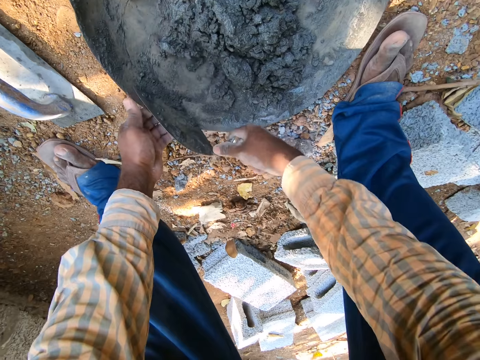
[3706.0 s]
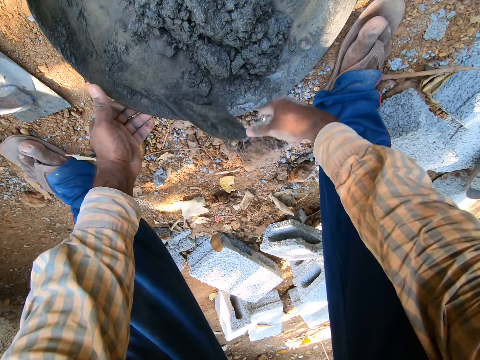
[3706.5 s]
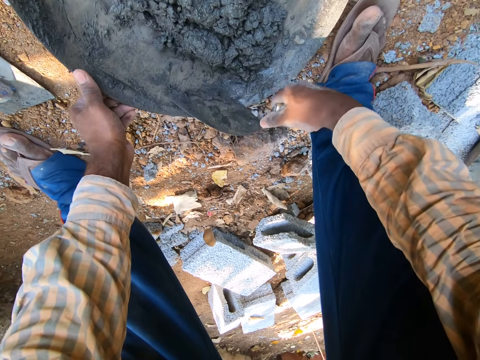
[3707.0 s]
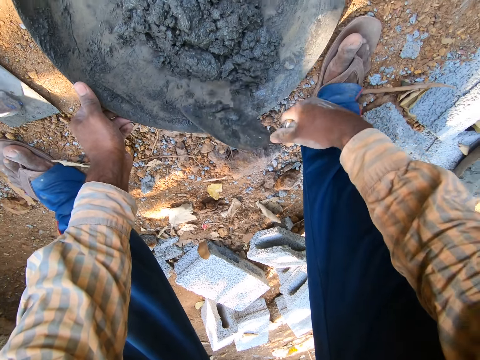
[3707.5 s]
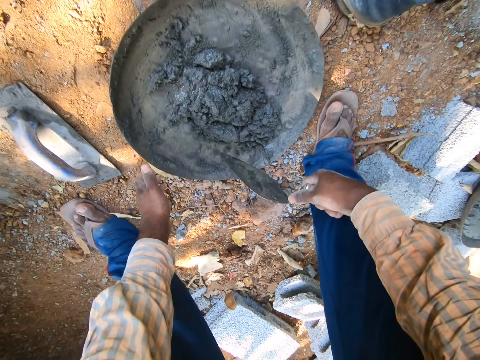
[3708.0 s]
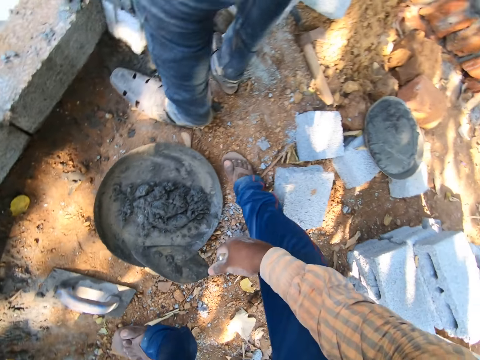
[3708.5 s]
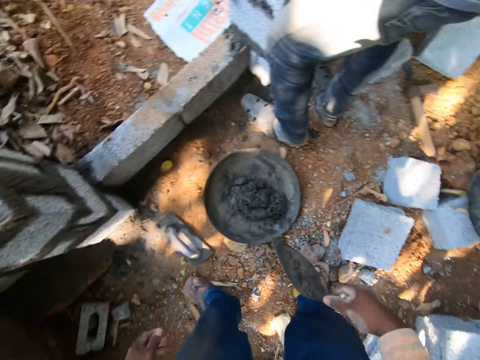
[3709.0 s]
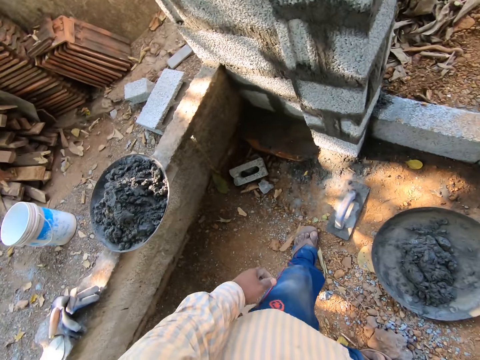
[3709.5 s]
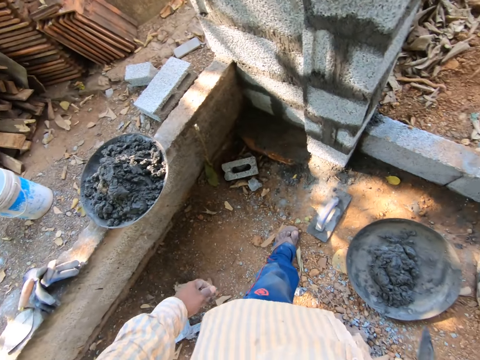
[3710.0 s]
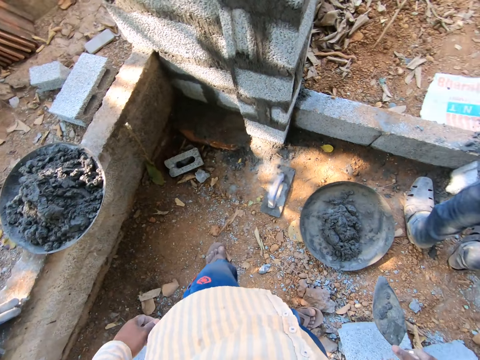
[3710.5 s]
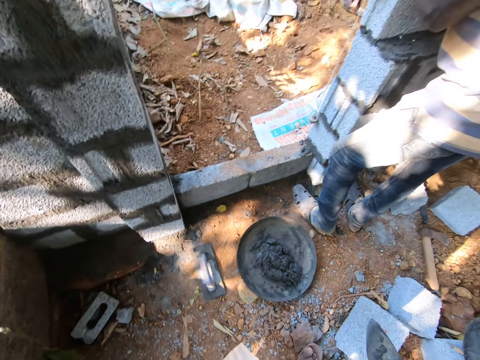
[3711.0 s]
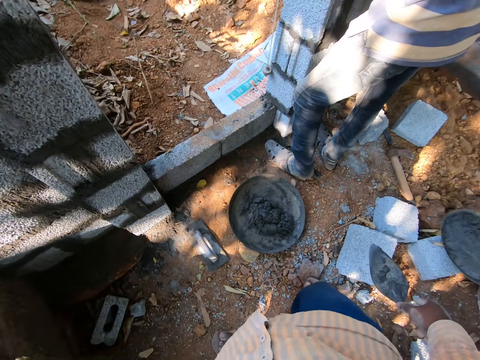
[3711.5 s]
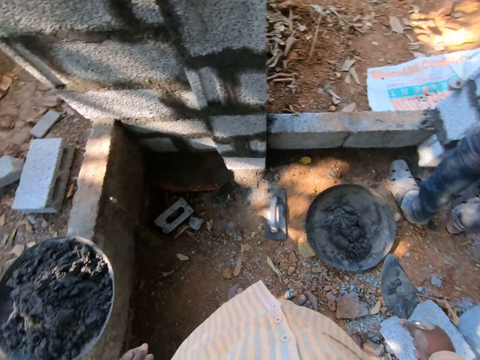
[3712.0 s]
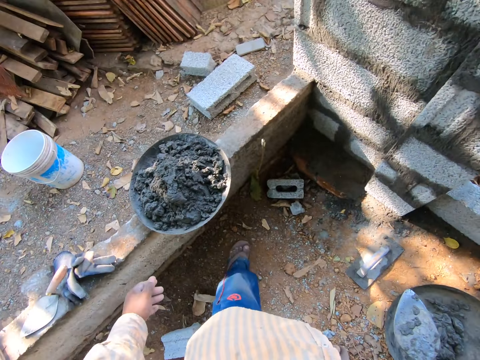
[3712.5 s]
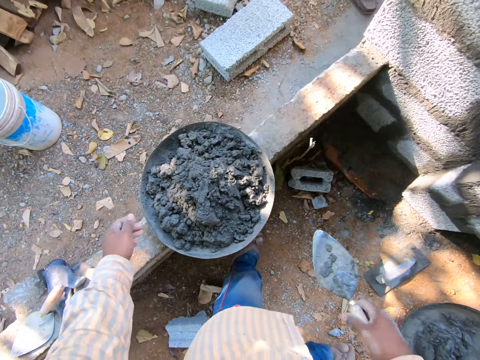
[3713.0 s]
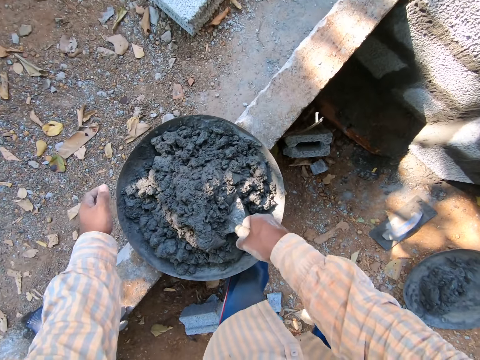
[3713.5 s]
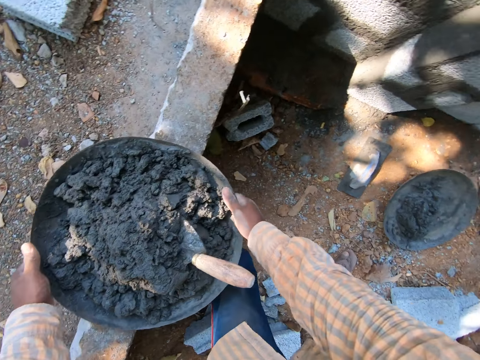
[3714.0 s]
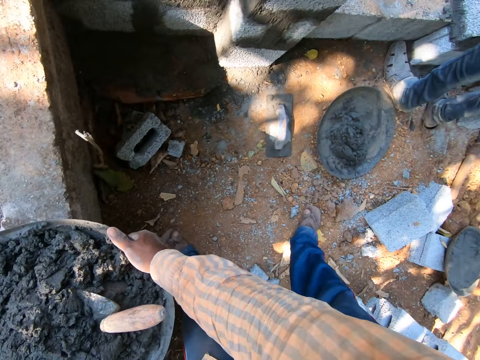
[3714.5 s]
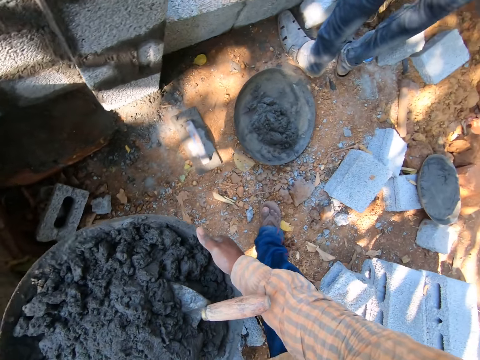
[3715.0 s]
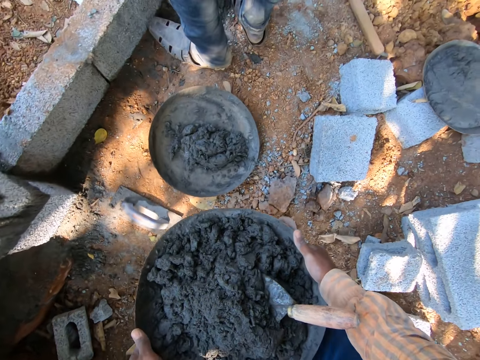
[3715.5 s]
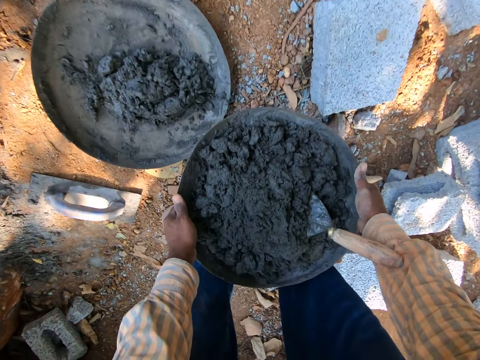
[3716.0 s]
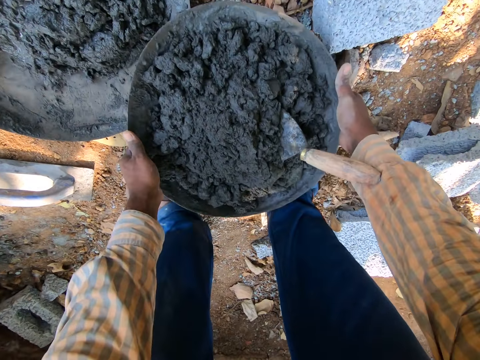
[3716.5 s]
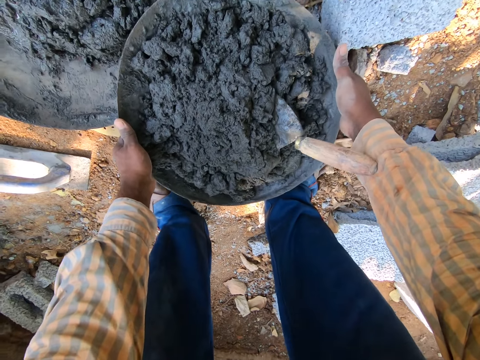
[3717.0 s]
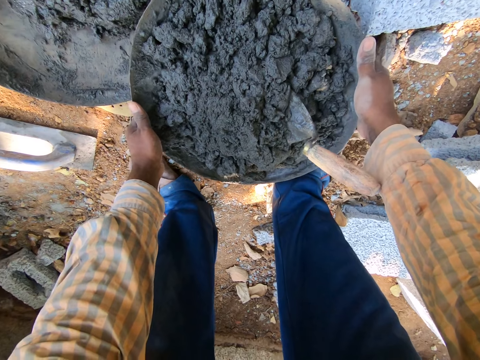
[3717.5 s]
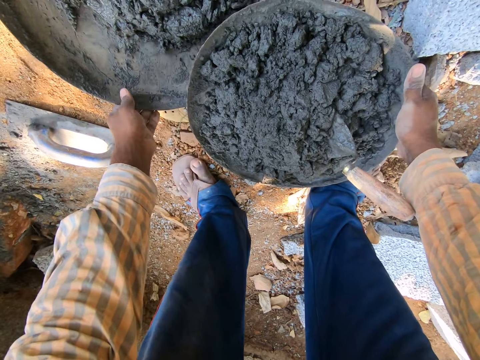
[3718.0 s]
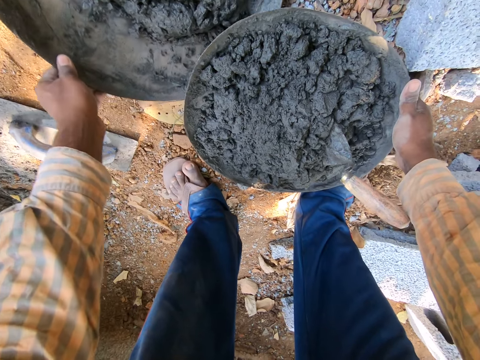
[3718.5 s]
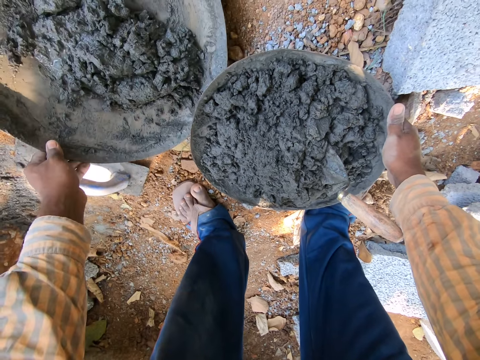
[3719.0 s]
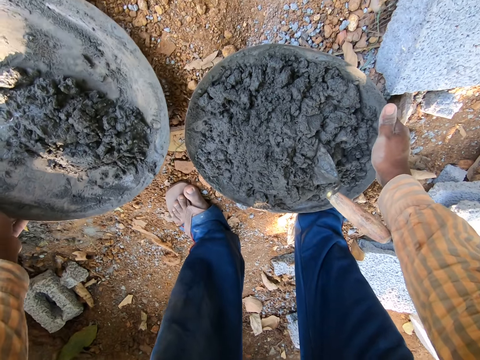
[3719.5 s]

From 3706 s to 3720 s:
Another man interacts with the man in the building site. The camera wearer takes his left hand off the pan of cement mortar on the ground. He looks around. He converses with the man. He puts the scraper in his right hand on a pan of cement mortar on a pavement. He carries the pan of cement mortar from the pavement with both hands. He drops the pan of cement mortar on the ground with both hands. He moves the pan of cement mortar on the ground with his left hand.

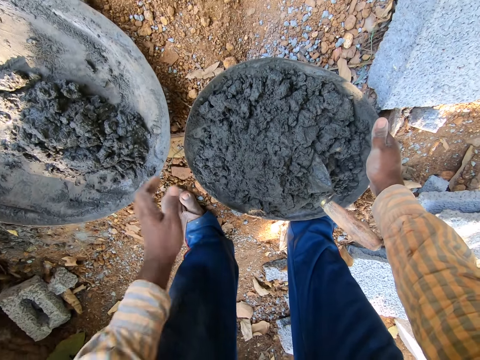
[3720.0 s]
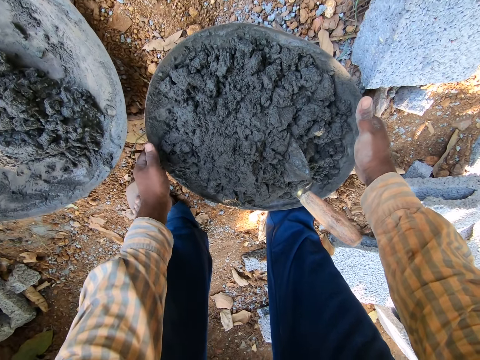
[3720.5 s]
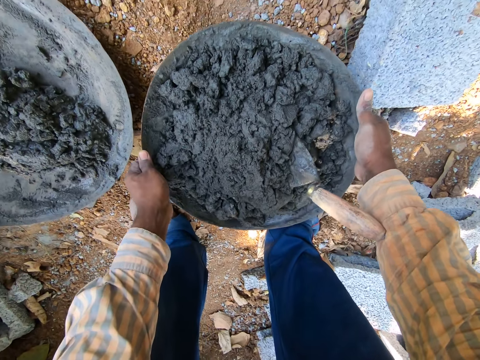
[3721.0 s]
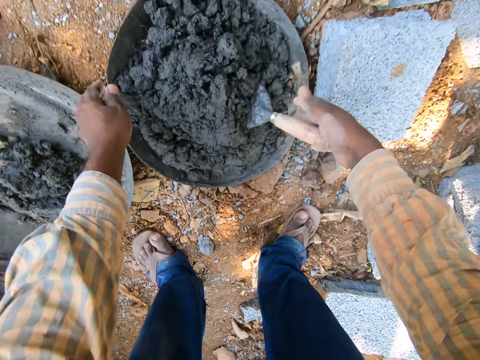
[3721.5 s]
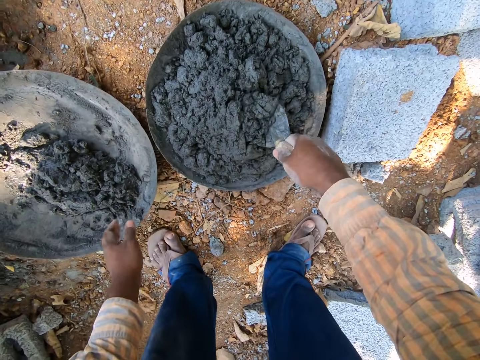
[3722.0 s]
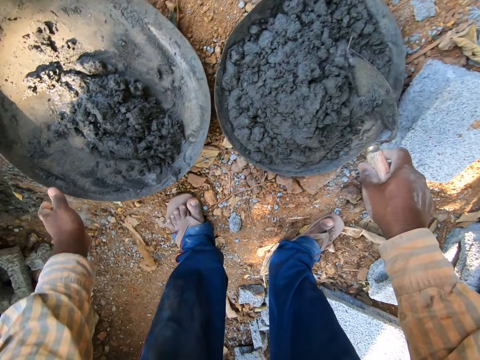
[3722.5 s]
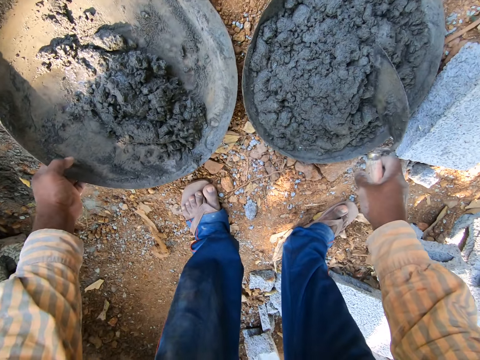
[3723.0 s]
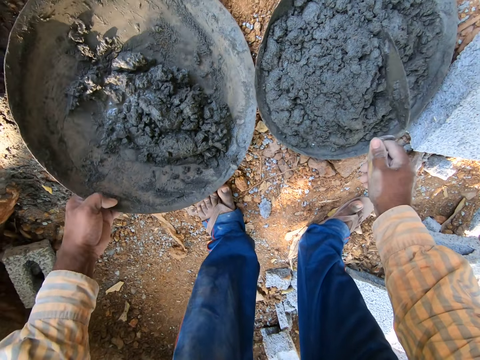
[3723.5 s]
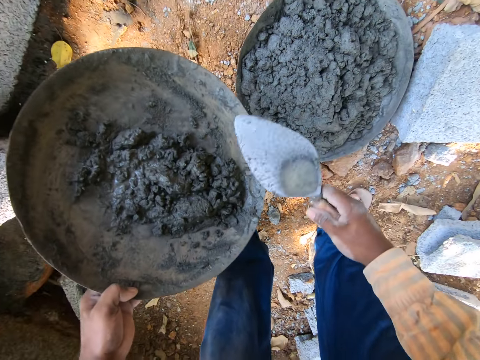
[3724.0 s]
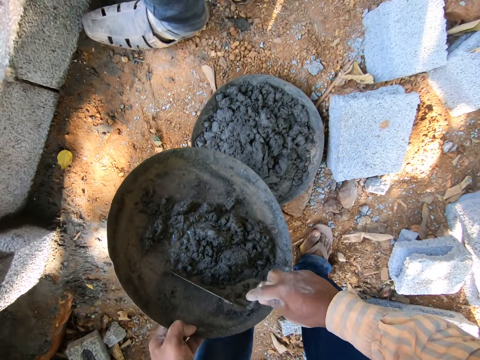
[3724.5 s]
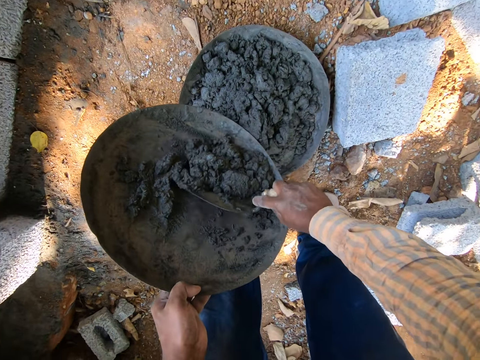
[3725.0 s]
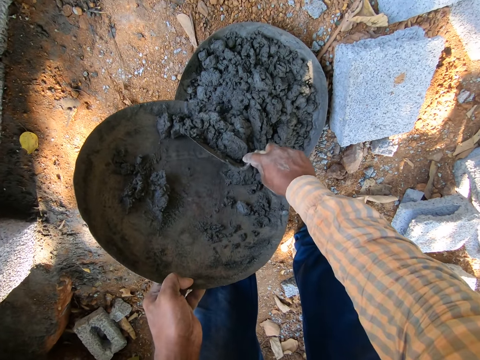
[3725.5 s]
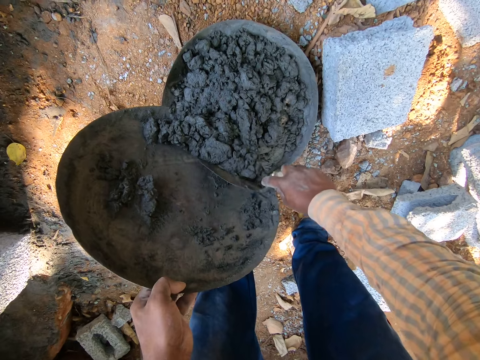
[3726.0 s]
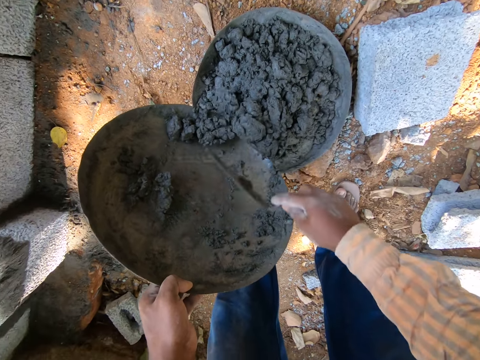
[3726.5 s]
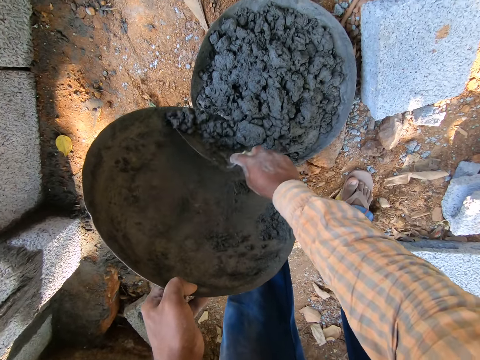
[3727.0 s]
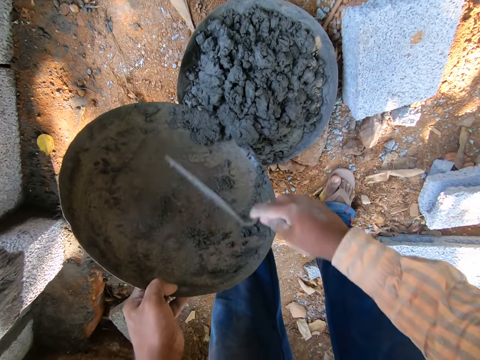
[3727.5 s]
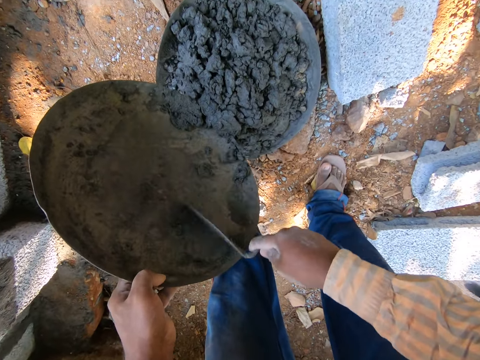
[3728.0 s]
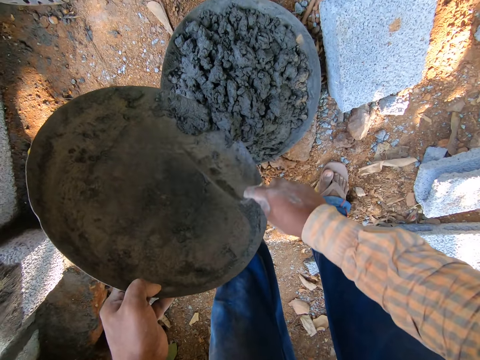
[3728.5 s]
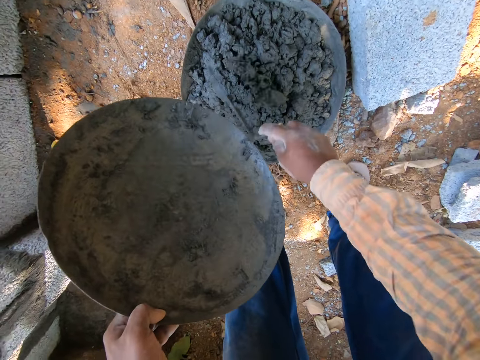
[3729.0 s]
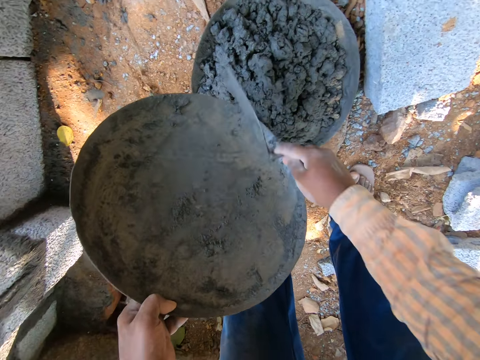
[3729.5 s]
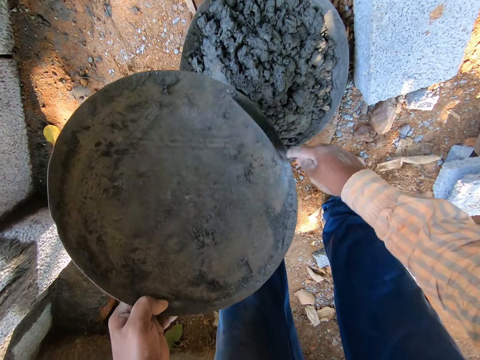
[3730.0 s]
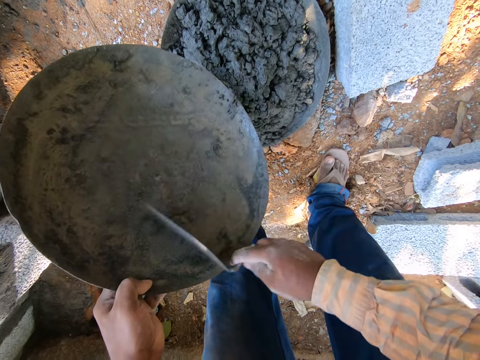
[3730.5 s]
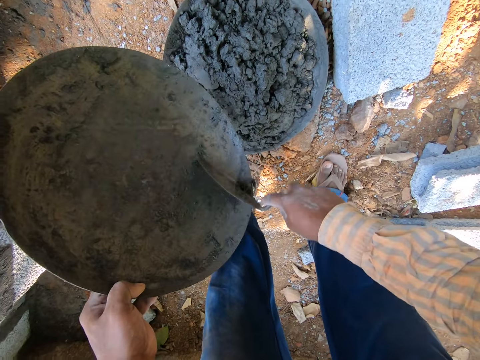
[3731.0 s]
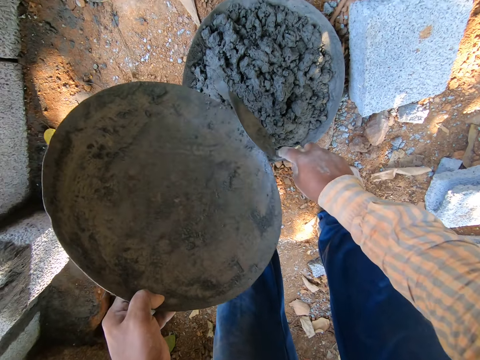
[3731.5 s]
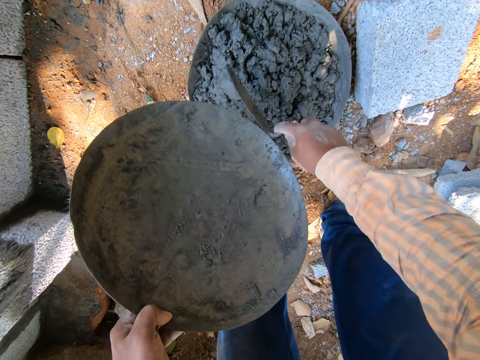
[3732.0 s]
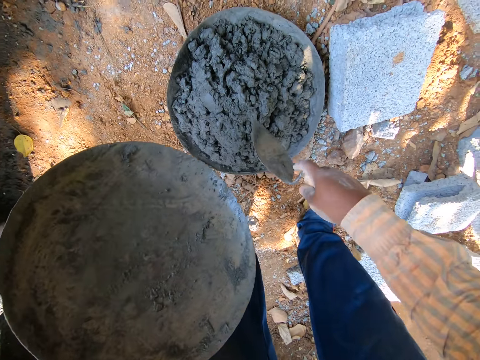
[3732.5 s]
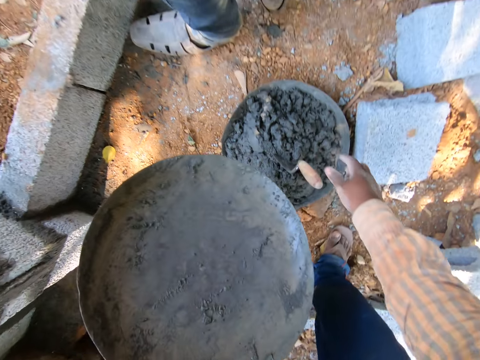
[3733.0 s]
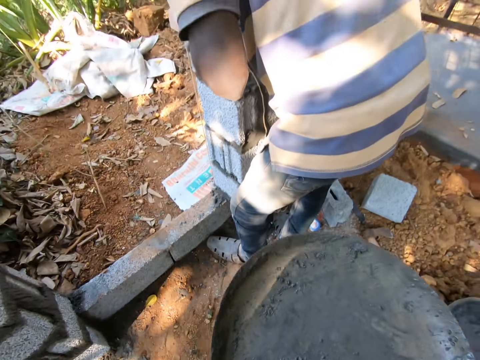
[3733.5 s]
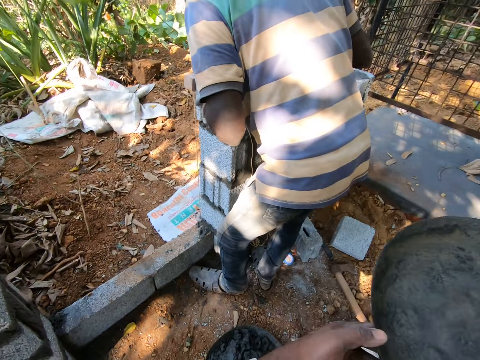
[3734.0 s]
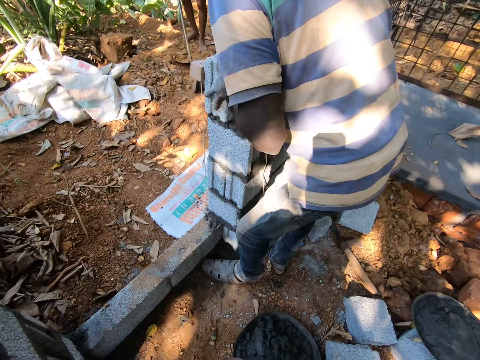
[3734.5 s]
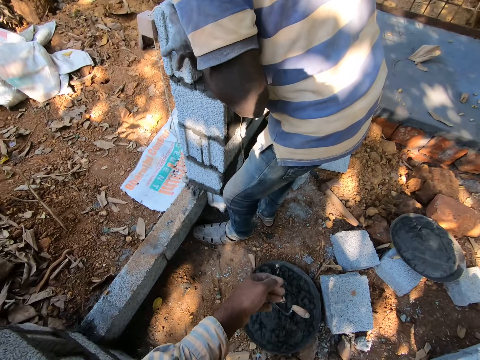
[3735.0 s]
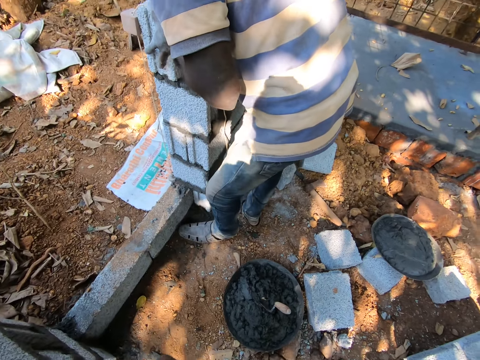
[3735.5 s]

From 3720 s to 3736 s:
The camera wearer adjusts the pan of cement mortar on the ground with both hands. He lifts the pan of cement mortar and puts the pan of cement mortar on the ground. He picks up the scraper from the pan of cement mortar with his right hand. He lifts the pan of cement mortar from the ground with his left hand. He transfers the cement mortar to the pan of cement mortar with the scraper in his right hand. He scrapes cement with the scraper. He drops the scraper in his right hand in the pan of cement mortar. He looks around. He converses with the man.
